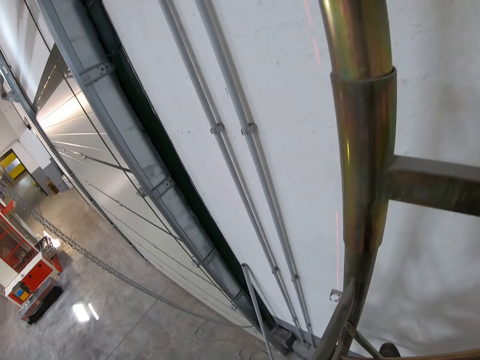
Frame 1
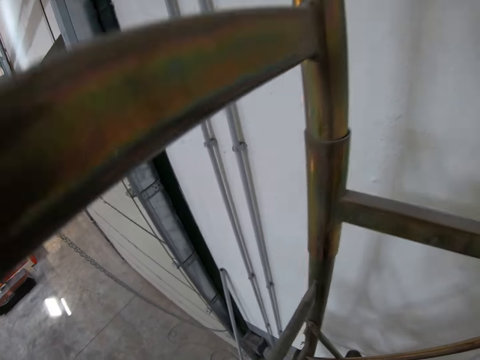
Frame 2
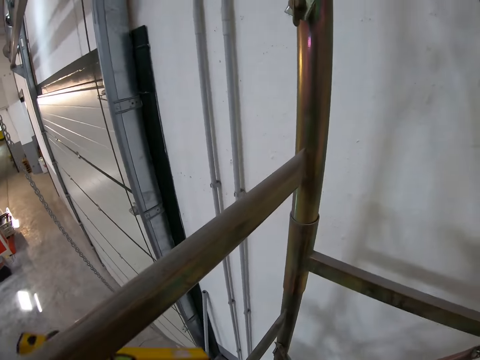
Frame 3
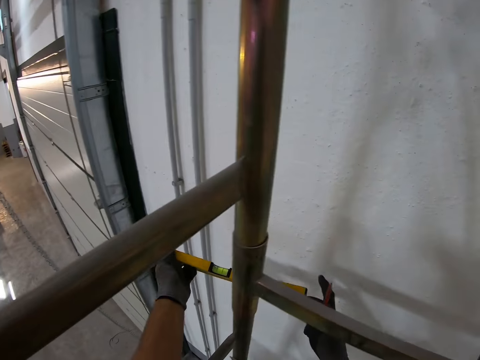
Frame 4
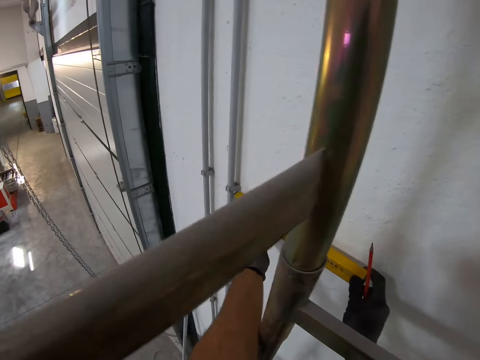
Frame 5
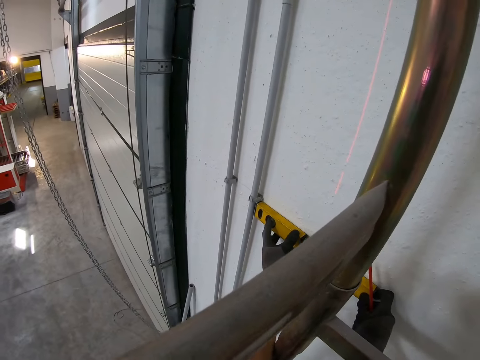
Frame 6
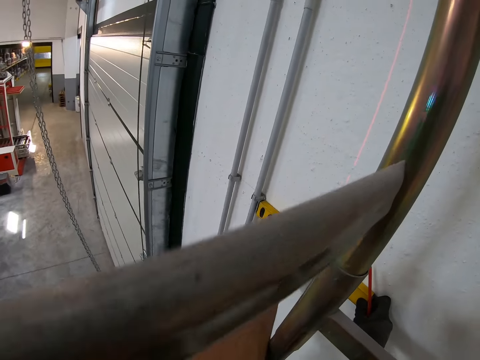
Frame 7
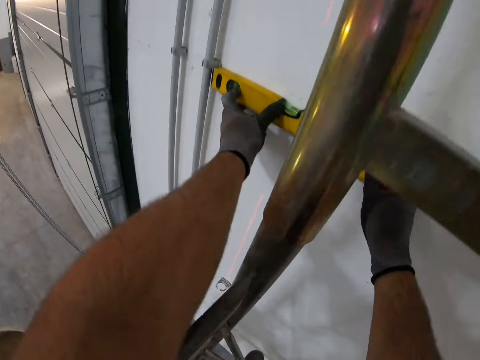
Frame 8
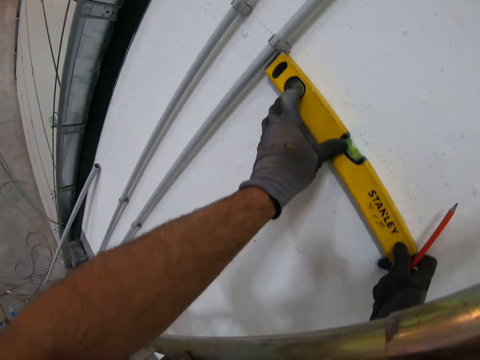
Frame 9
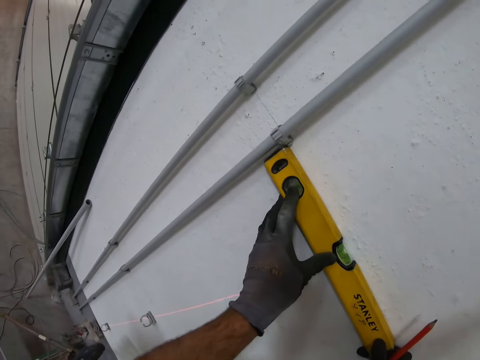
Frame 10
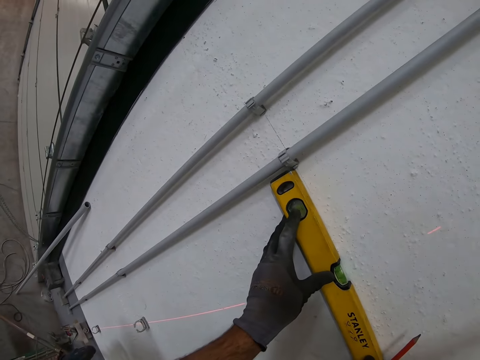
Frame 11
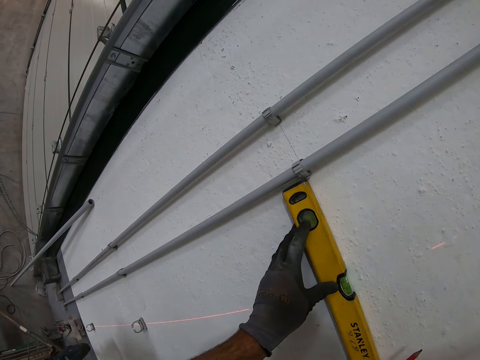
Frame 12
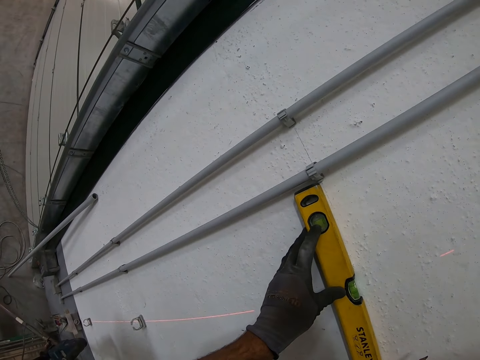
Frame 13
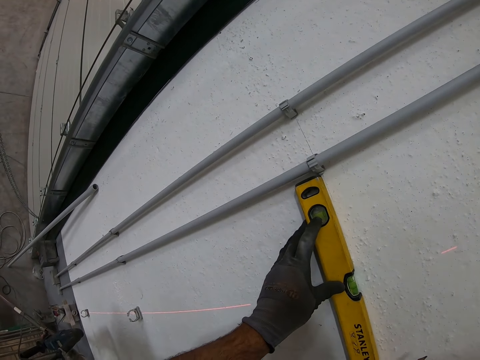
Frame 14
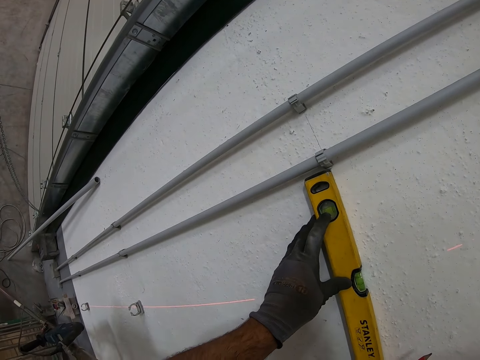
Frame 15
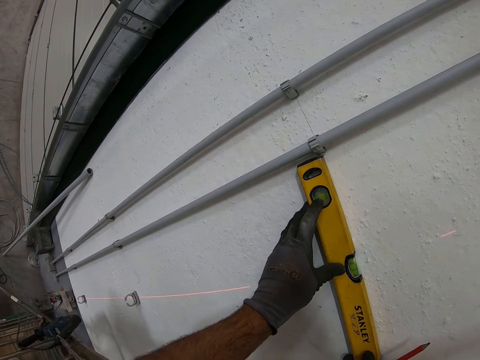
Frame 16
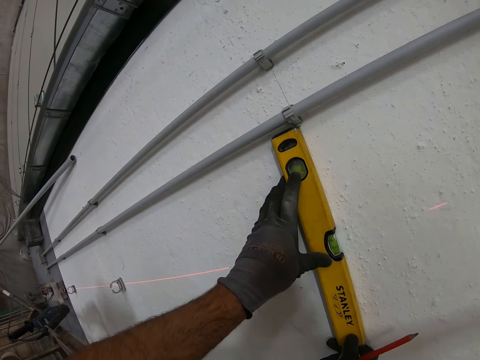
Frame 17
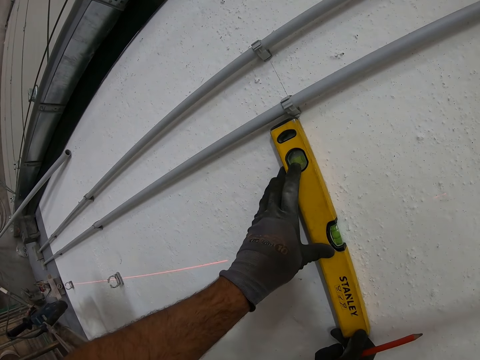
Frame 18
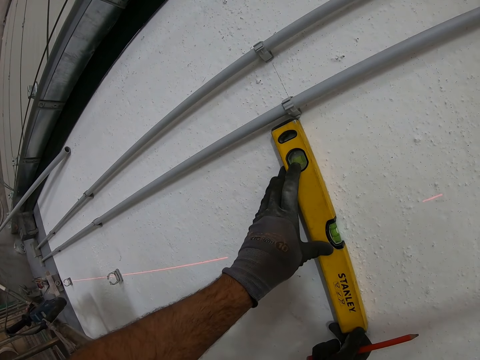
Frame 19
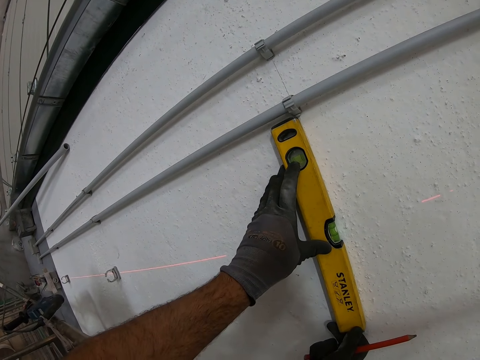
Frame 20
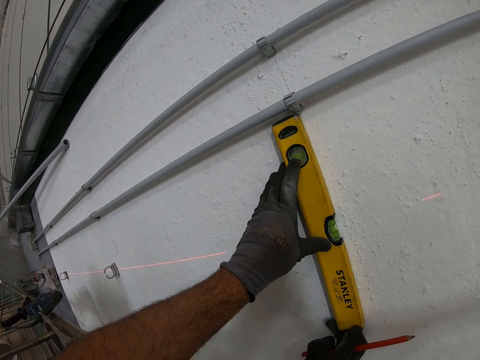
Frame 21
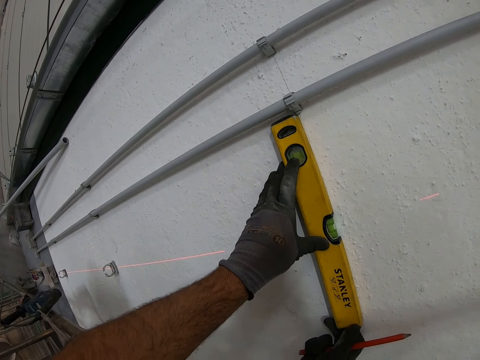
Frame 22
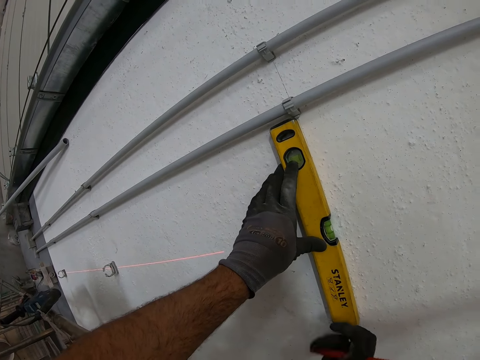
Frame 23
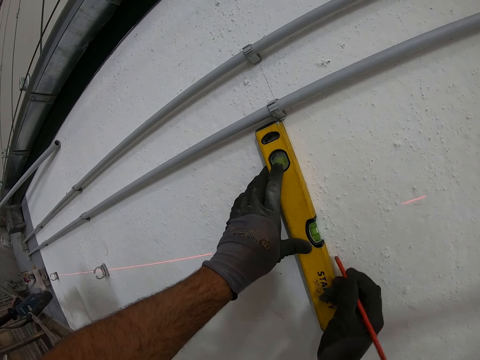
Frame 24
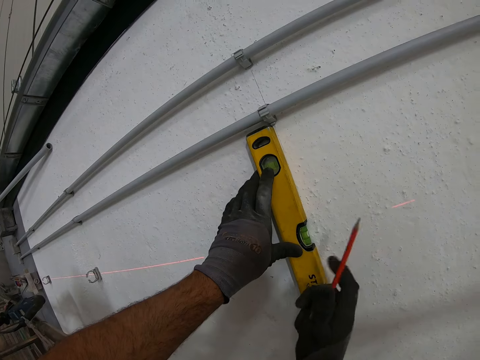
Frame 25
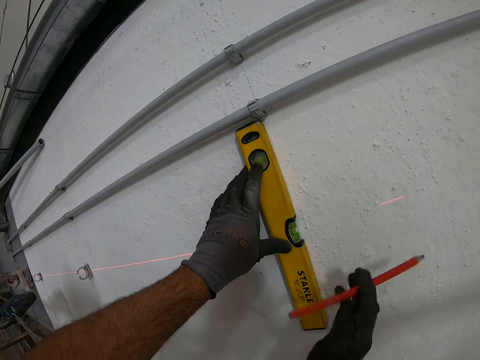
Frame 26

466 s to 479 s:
The camera wearer places a water gauge on the wall. They adjust the water gauge on the wall.

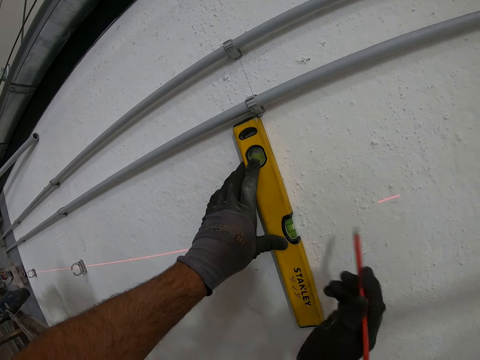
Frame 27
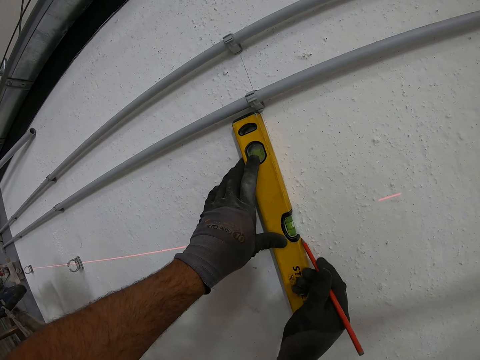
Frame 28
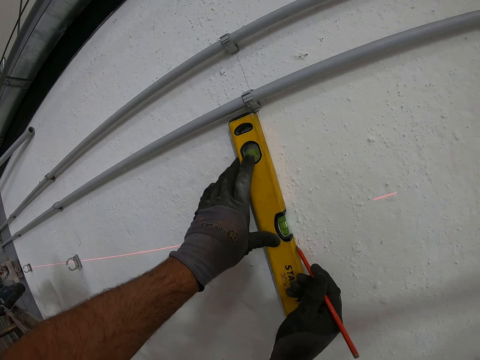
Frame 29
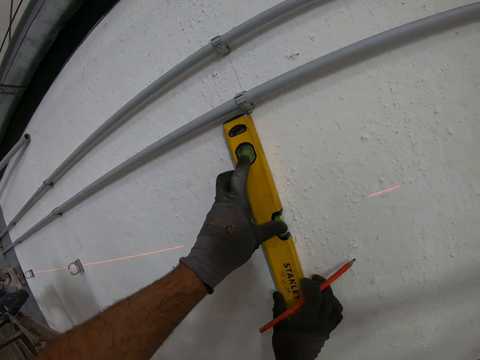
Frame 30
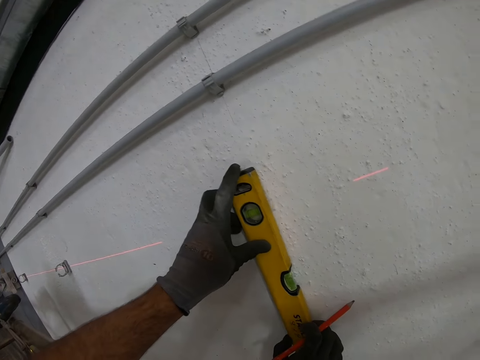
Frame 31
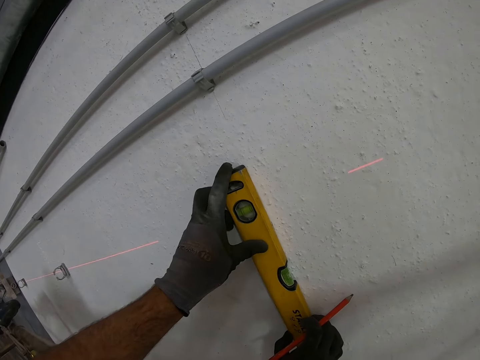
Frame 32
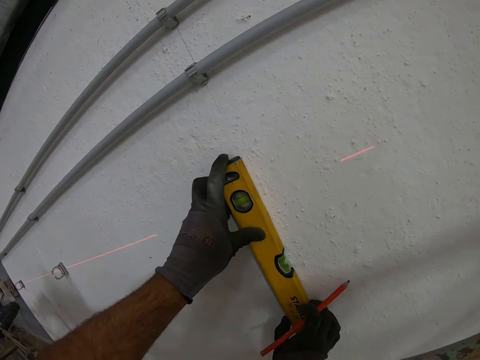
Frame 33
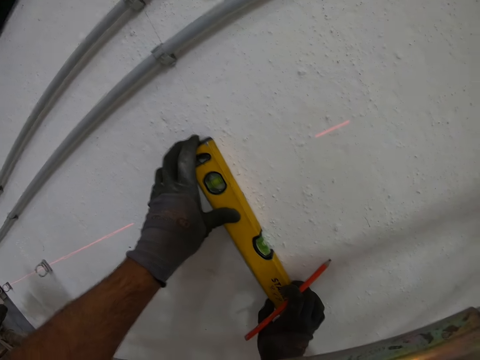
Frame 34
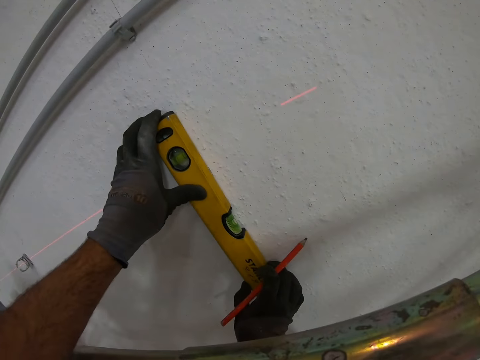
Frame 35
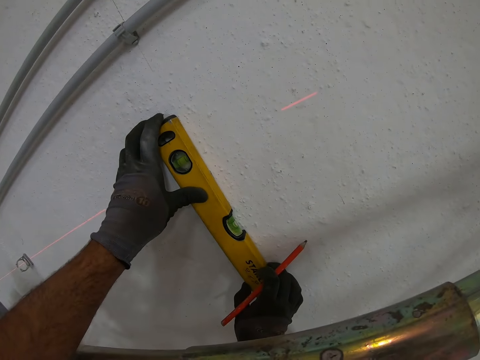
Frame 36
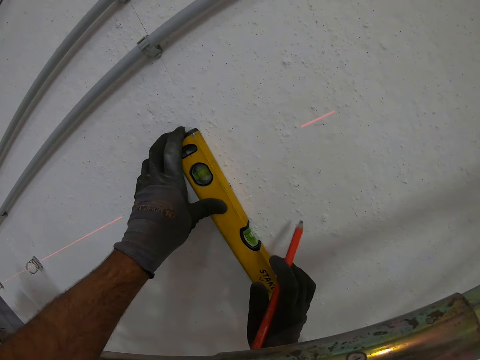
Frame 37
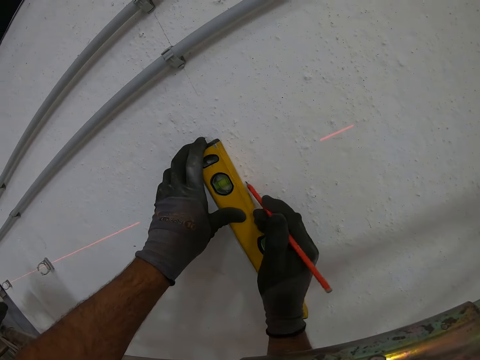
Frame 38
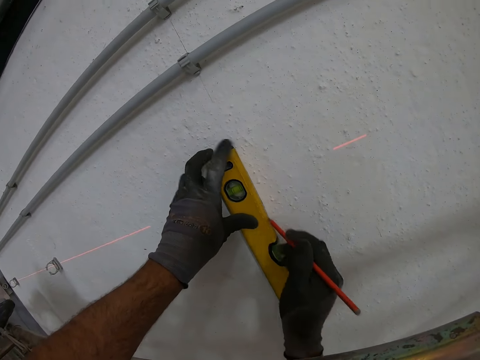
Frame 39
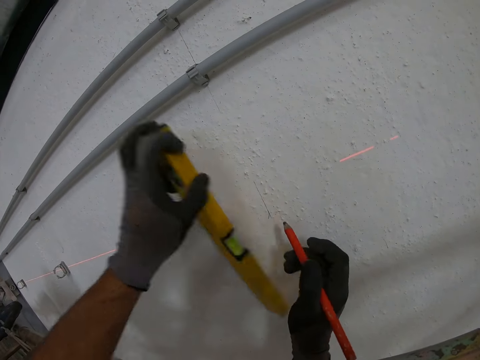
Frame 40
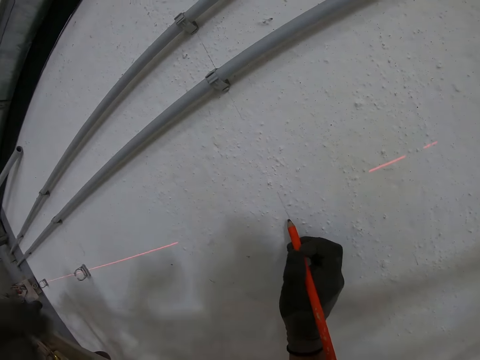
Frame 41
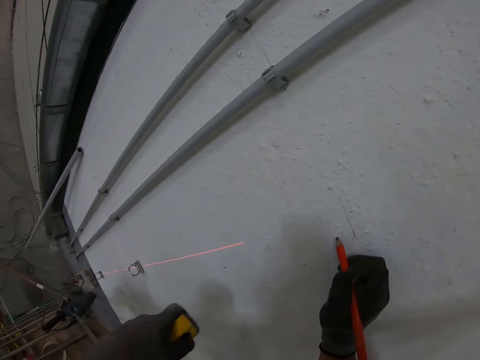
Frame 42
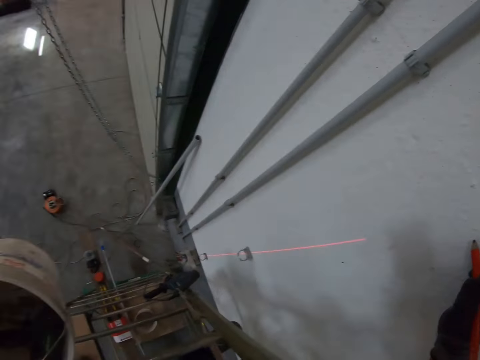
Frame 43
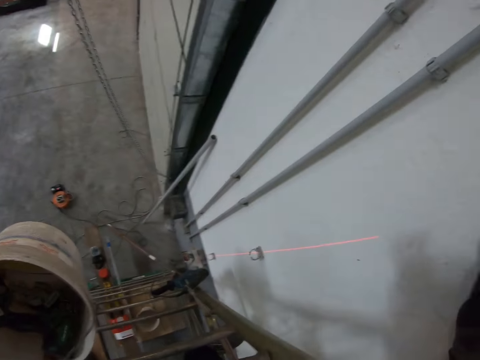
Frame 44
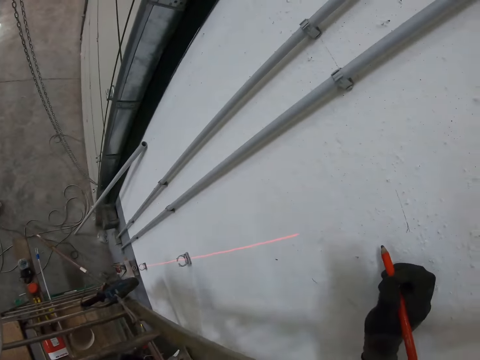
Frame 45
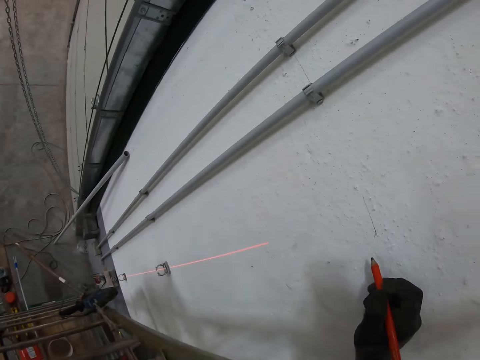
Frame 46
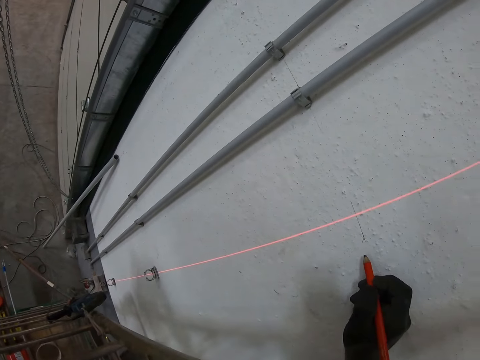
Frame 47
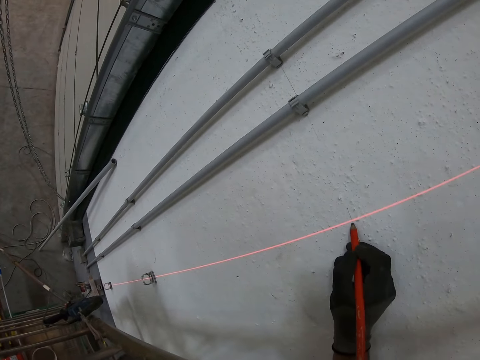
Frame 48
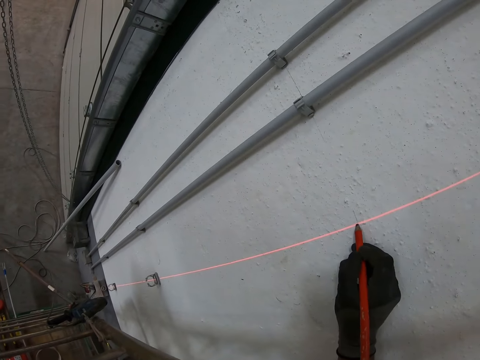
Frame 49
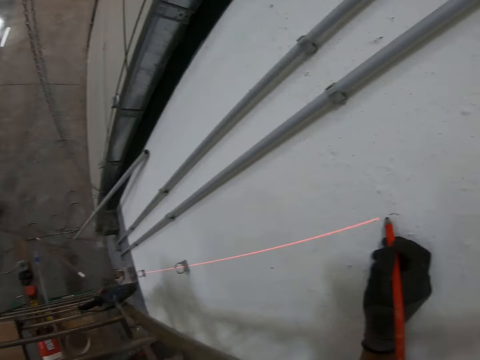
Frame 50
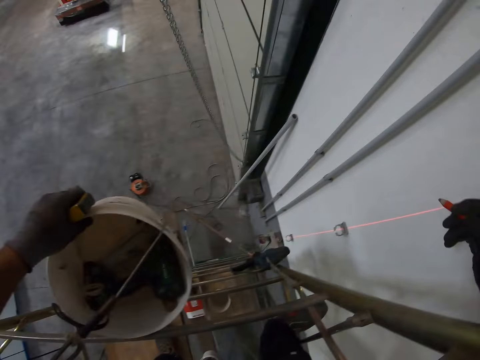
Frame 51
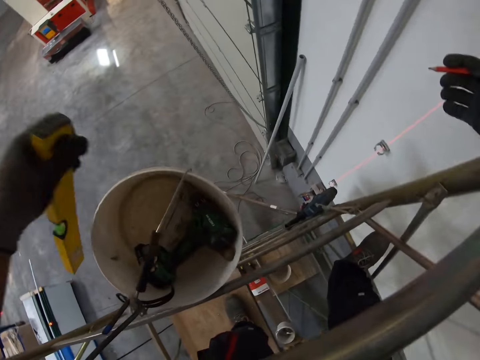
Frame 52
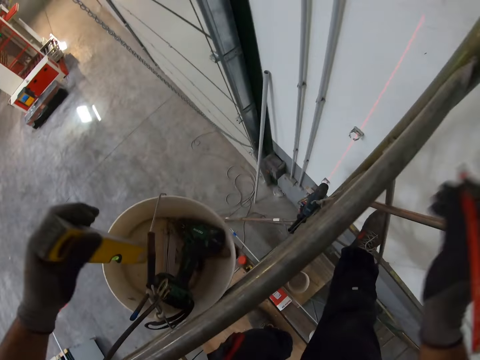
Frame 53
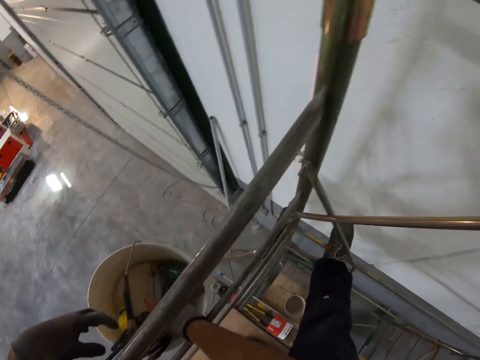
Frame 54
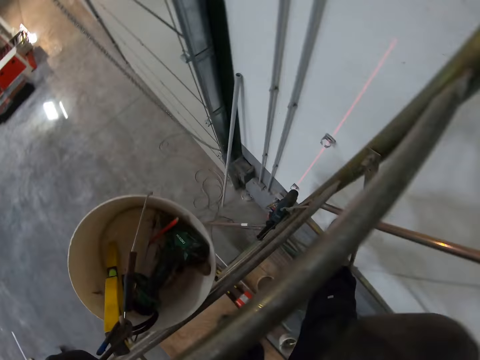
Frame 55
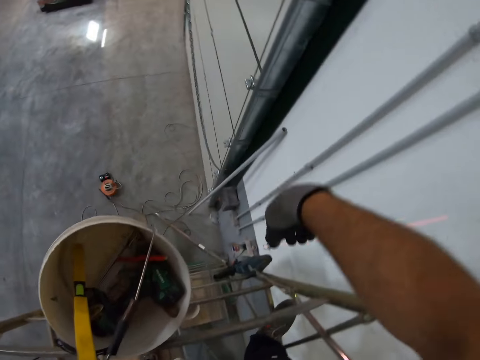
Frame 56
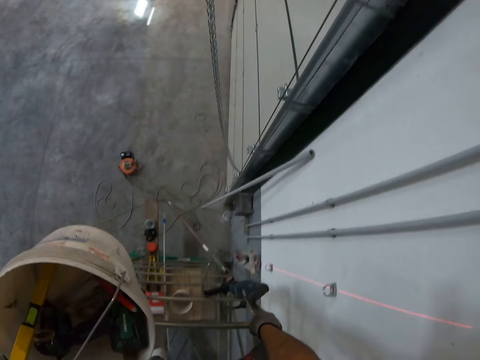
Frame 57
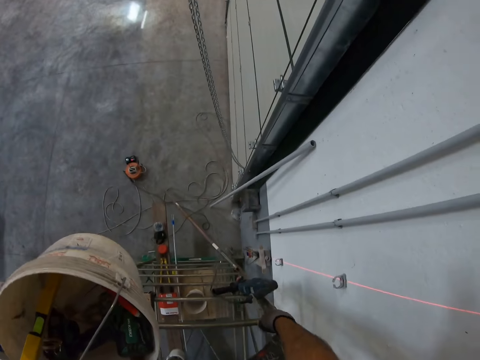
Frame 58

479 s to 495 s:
The camera wearer marks the wall with a pencil. They move the water gauge on the wall. They mark the wall with the pencil. They lift the water gauge from the wall. They mark the wall with the pencil. They drop the water gauge in the bucket. They drop the pencil in the bucket. They pick up the drilling machine.
